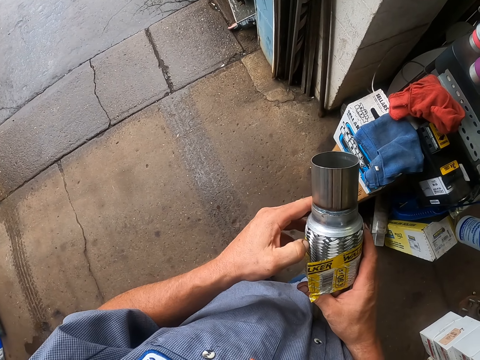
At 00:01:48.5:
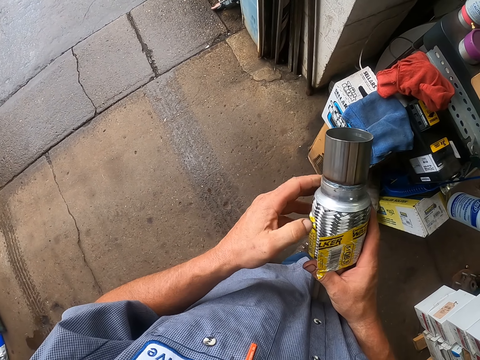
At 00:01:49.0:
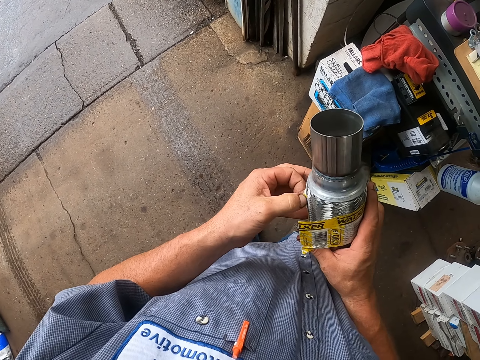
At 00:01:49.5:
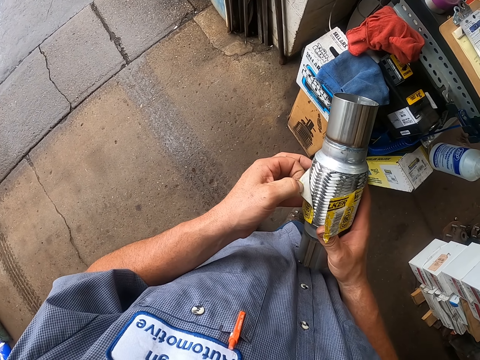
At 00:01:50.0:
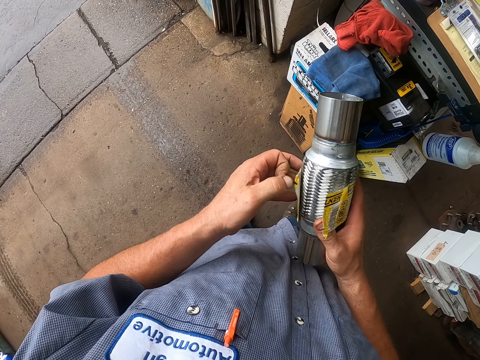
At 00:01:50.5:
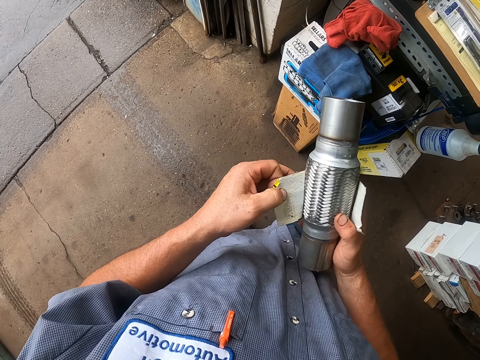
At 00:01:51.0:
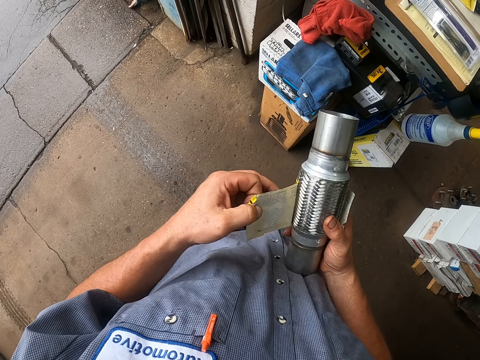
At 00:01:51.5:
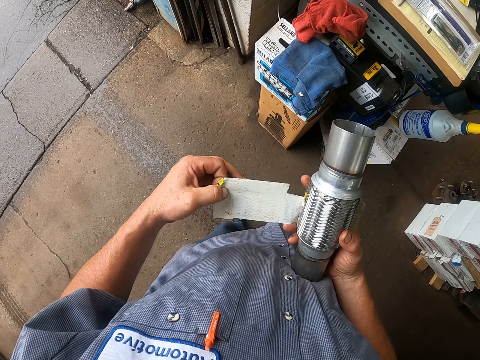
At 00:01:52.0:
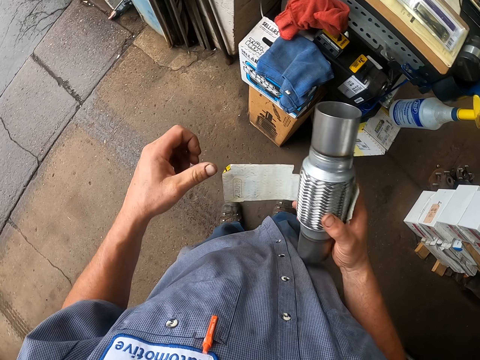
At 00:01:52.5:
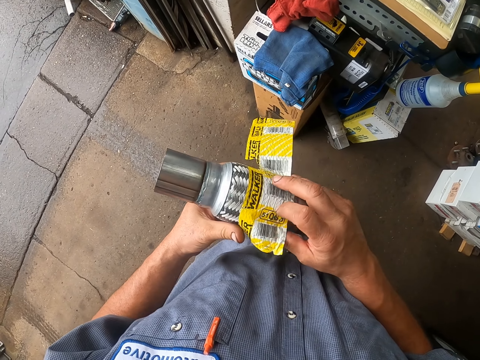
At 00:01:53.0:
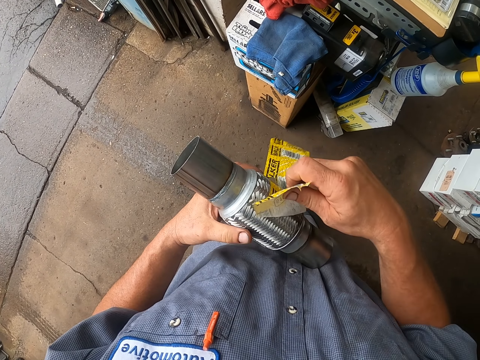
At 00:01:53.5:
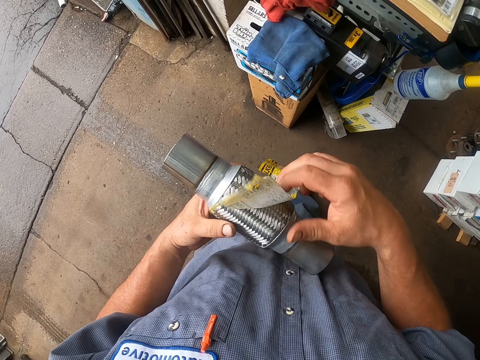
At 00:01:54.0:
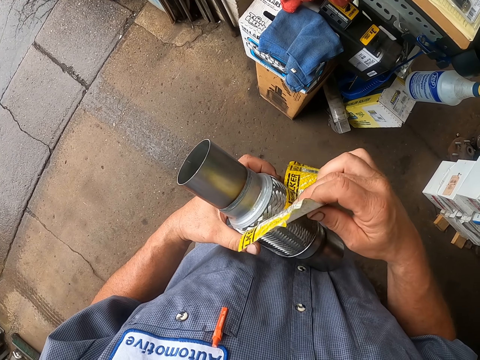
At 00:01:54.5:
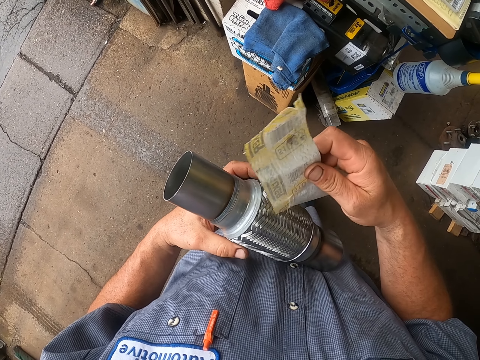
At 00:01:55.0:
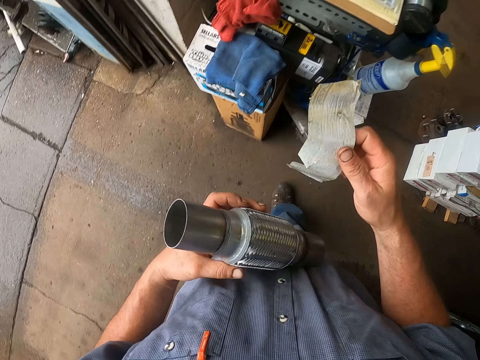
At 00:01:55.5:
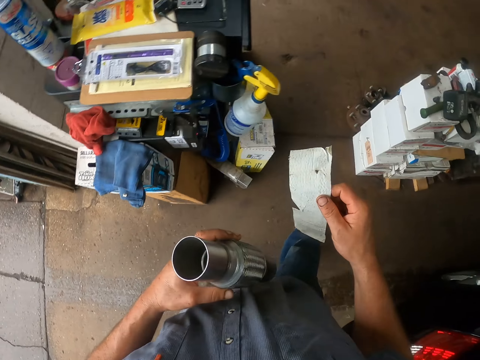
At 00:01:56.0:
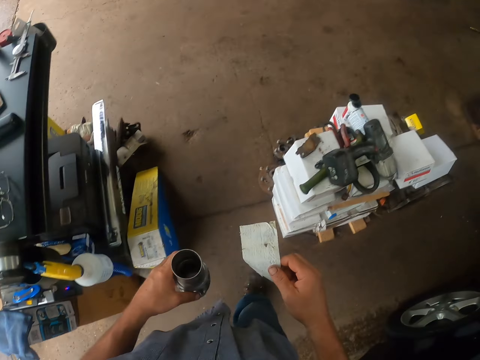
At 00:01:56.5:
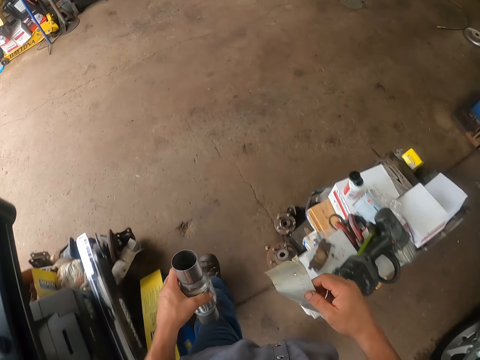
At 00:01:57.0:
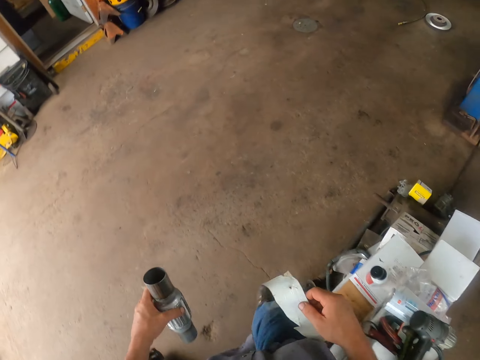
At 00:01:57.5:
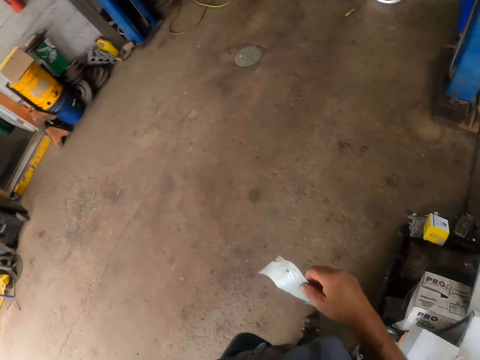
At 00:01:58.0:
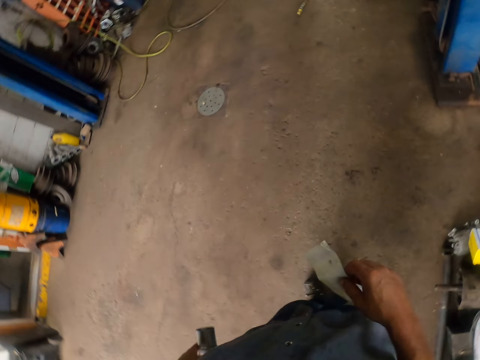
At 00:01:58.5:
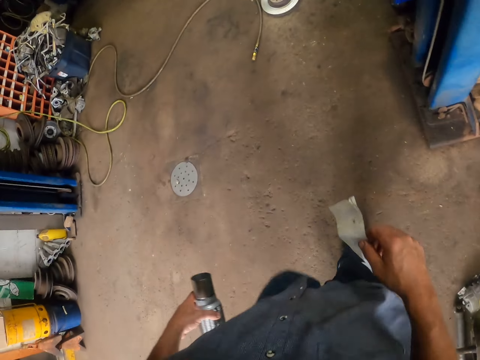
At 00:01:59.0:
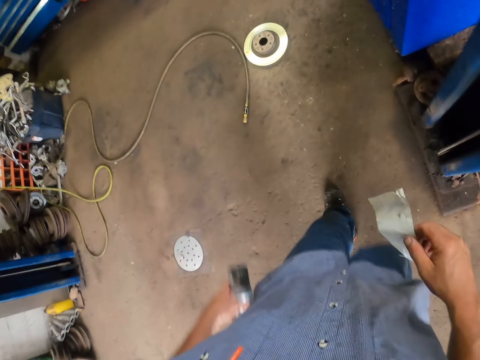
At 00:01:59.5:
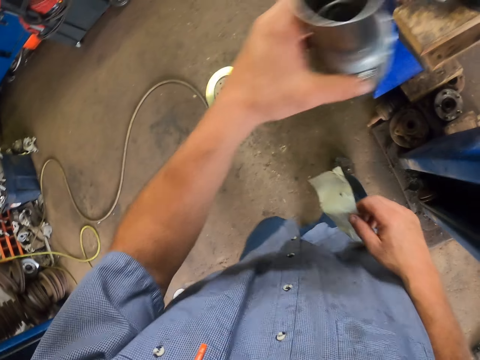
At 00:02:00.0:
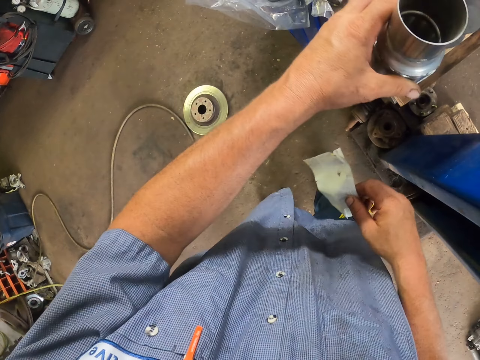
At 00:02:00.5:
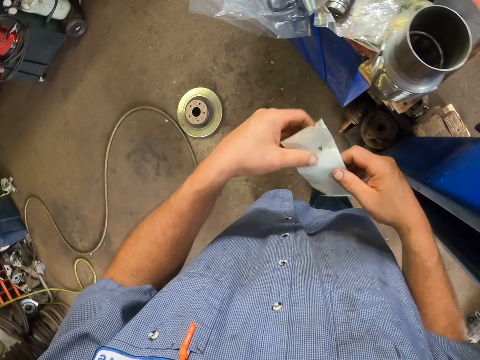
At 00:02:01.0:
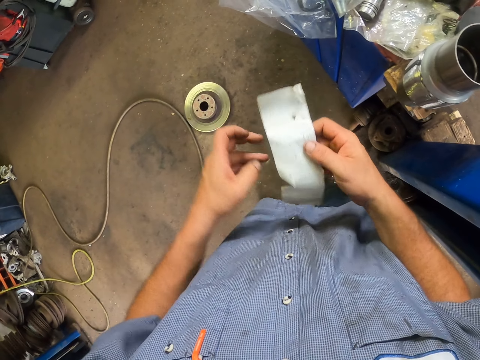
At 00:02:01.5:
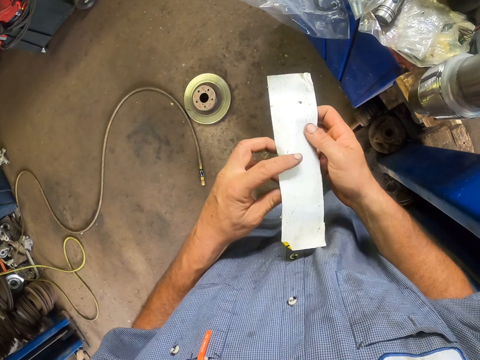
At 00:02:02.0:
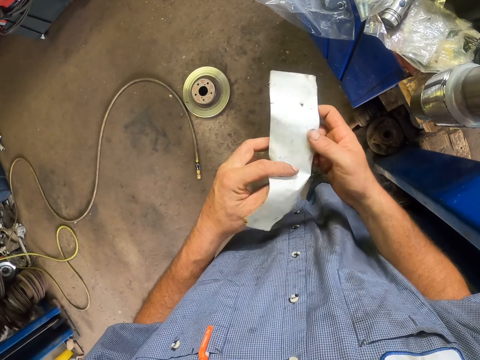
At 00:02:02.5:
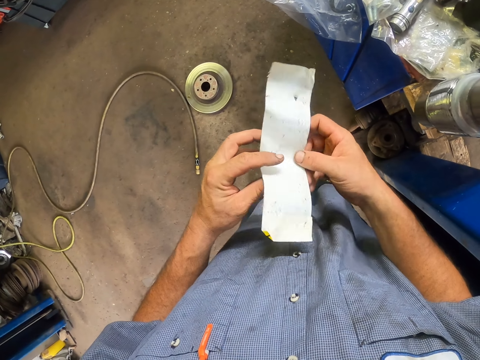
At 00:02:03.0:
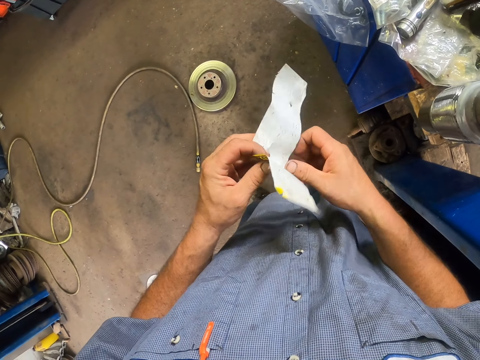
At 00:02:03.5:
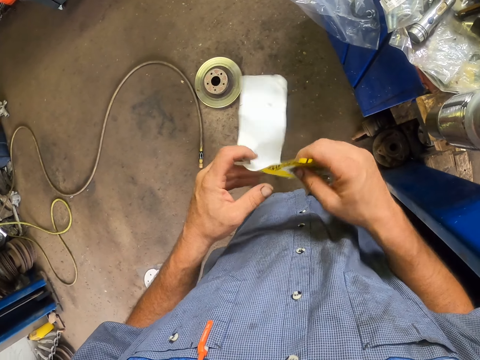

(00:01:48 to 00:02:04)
The camera wearer walks in the garage. They carry the spare part metal of the car, place the metal on the table, and fold the cover photo.

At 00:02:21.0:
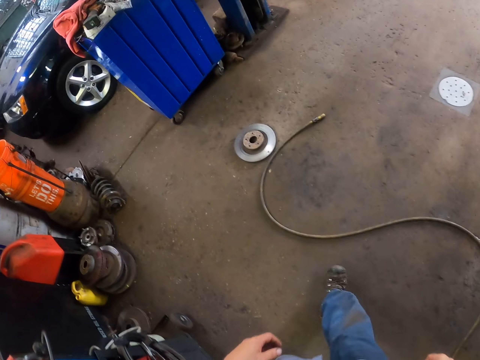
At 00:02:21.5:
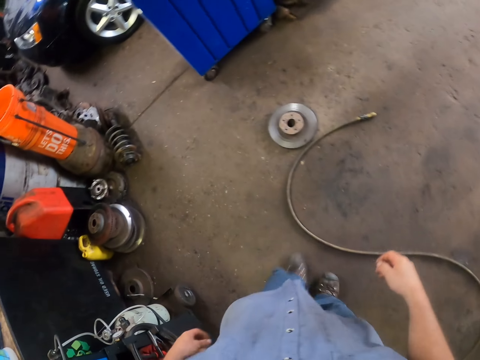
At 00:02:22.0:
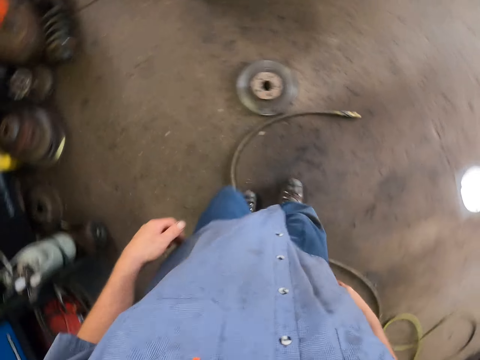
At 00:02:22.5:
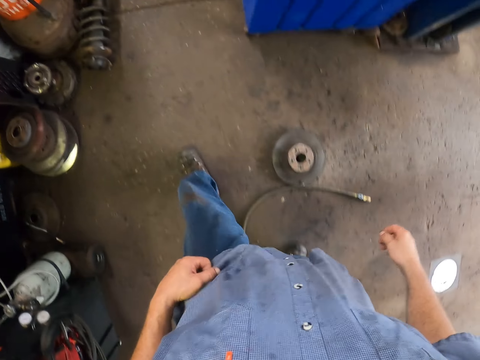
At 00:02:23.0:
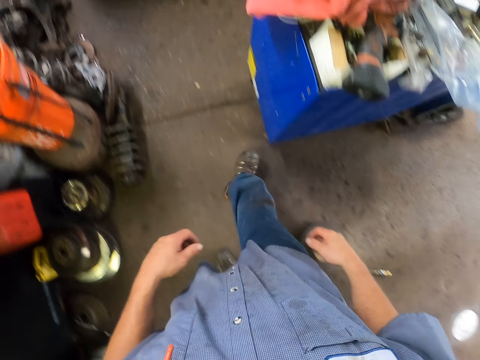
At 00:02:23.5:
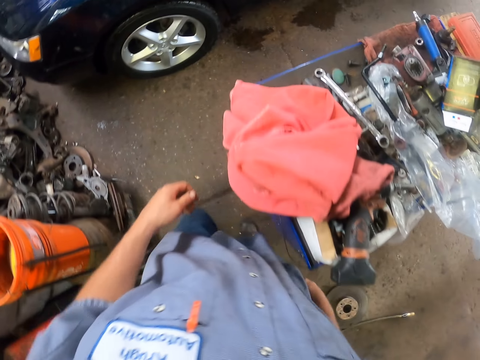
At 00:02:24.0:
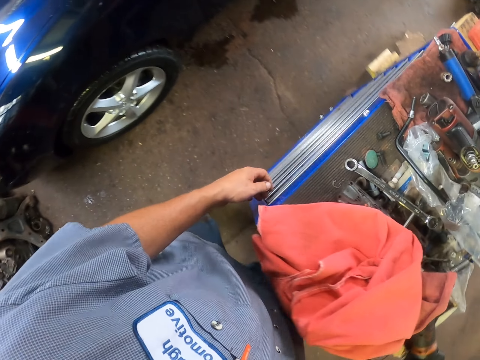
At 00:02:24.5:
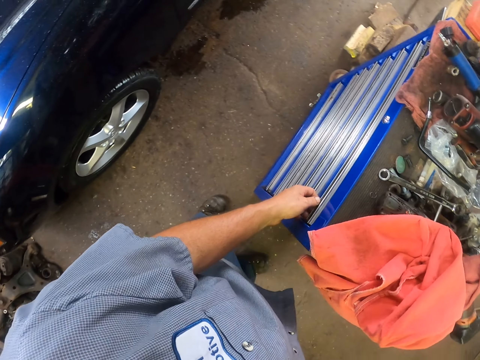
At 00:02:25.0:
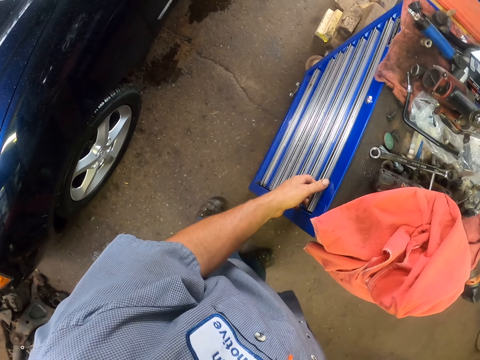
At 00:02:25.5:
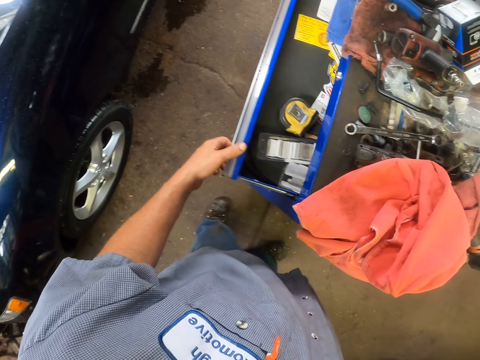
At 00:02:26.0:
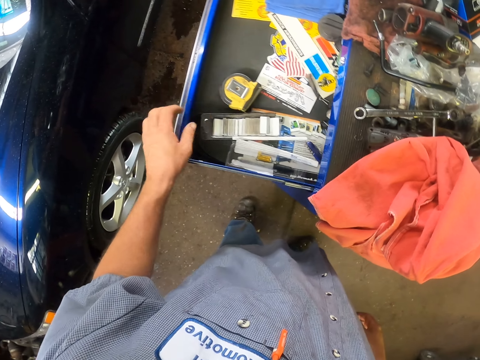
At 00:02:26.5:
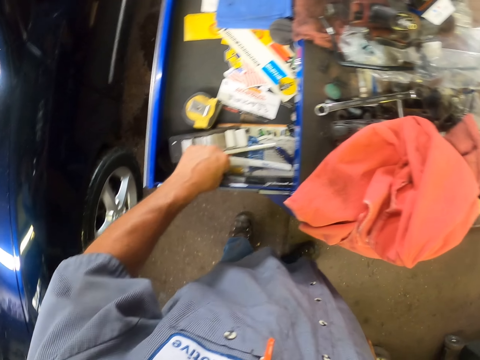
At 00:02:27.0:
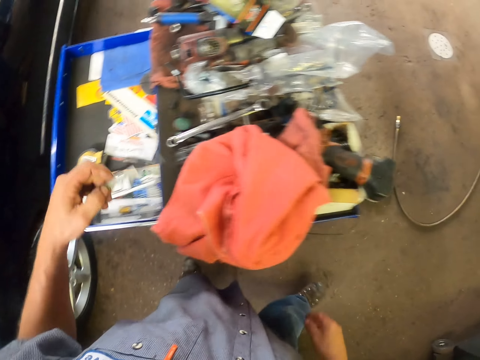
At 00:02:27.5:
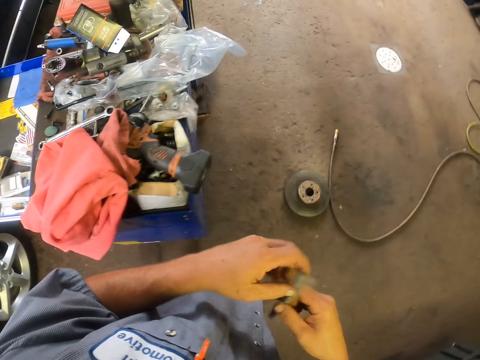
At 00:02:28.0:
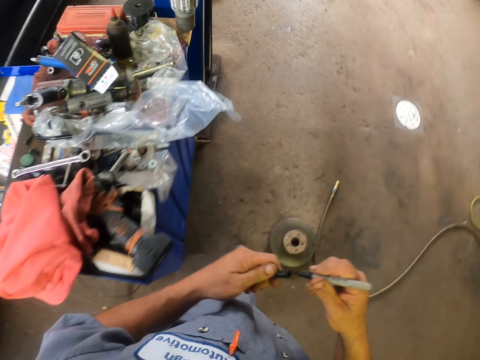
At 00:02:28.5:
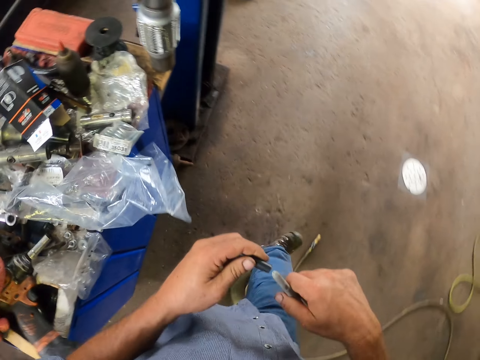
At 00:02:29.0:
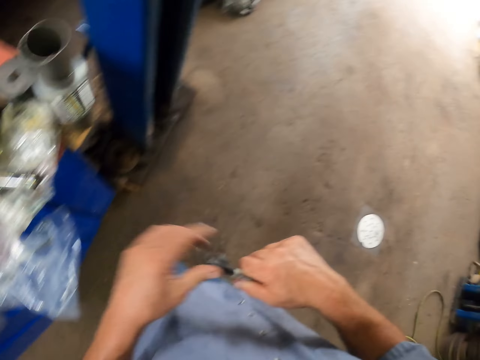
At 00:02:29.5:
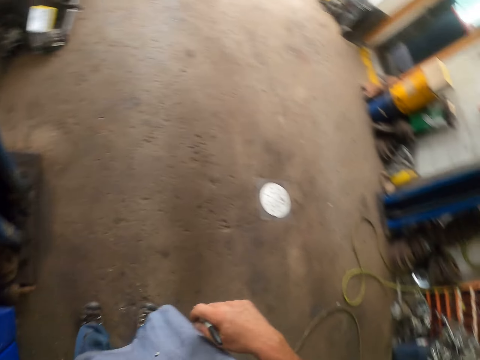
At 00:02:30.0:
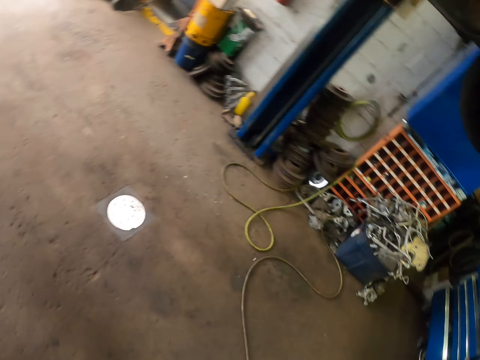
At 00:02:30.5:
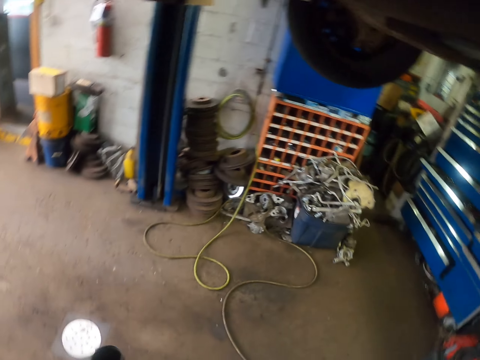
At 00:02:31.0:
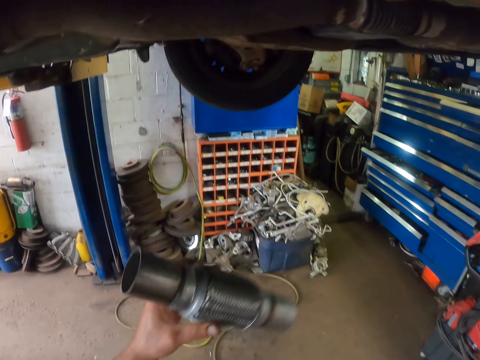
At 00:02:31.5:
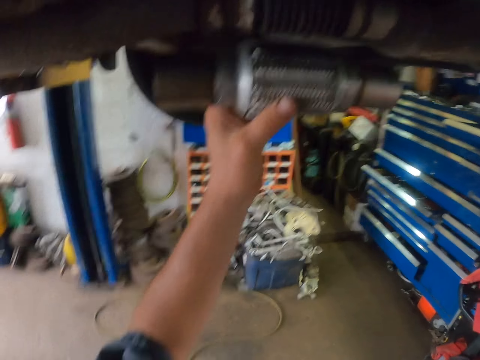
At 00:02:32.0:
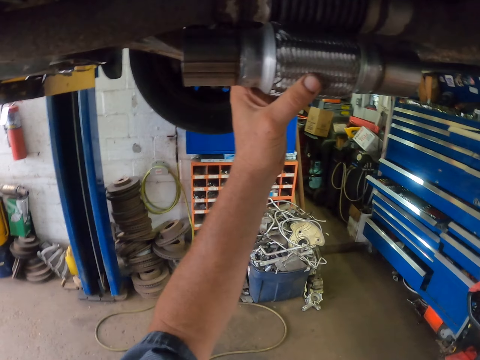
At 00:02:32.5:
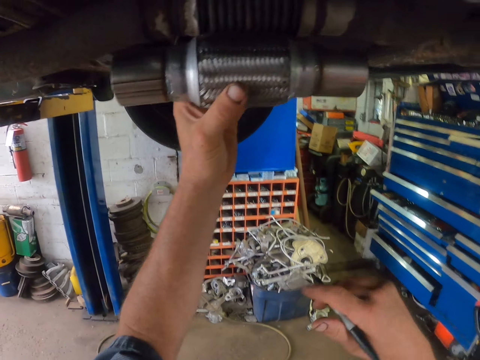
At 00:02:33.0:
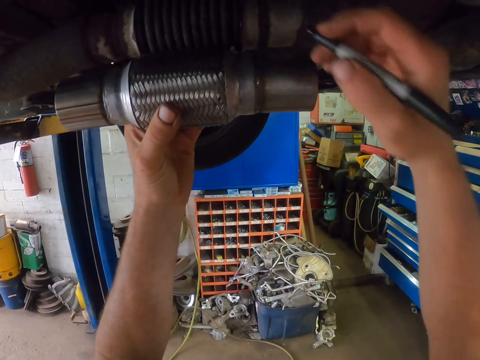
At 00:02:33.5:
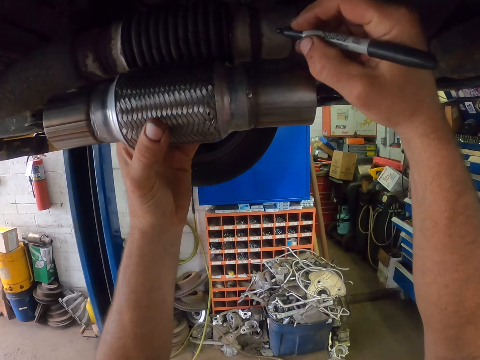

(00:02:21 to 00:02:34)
The camera wearer walks around the workshop. They open the tools drawer, pick up a mark pen, and open the mark pen. They pick up the exhaust joint and fit the exhaust joint on the car.
